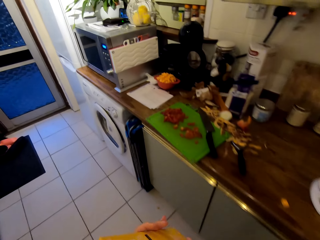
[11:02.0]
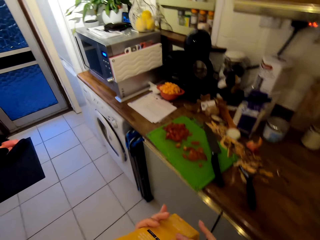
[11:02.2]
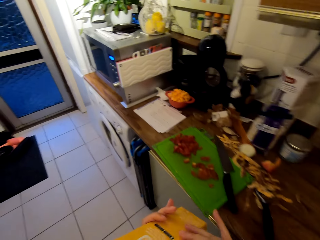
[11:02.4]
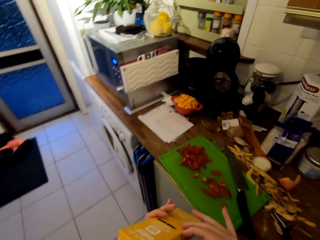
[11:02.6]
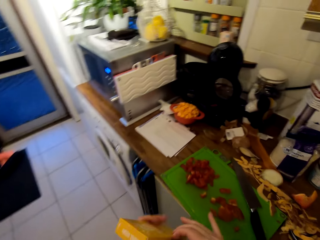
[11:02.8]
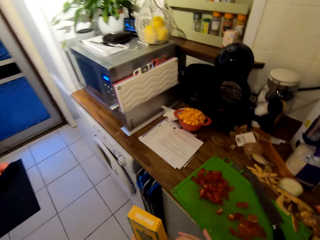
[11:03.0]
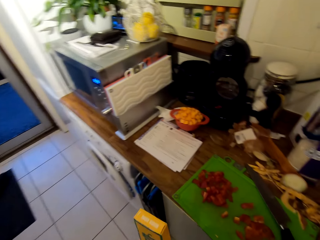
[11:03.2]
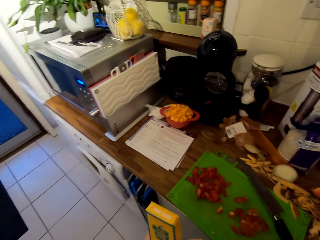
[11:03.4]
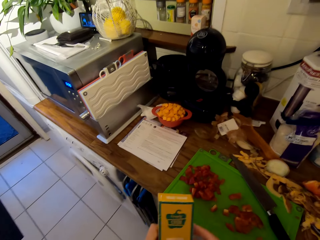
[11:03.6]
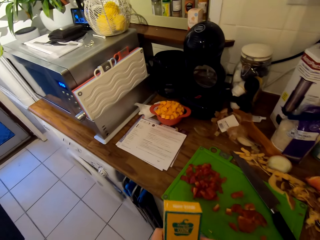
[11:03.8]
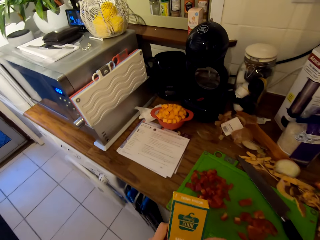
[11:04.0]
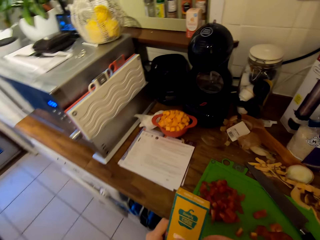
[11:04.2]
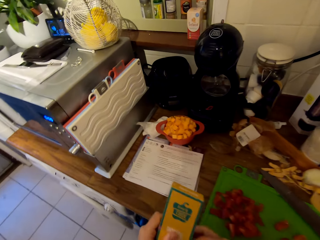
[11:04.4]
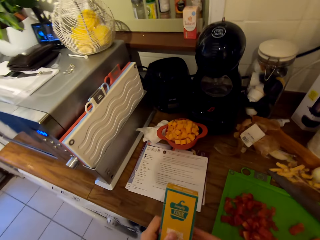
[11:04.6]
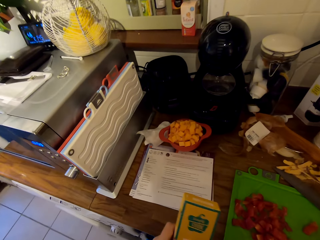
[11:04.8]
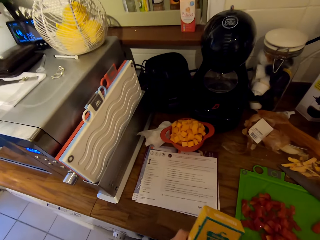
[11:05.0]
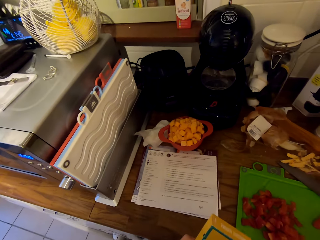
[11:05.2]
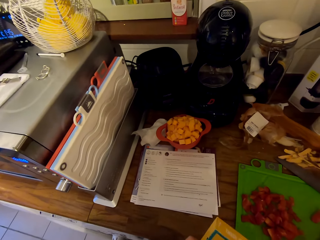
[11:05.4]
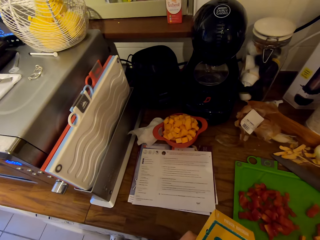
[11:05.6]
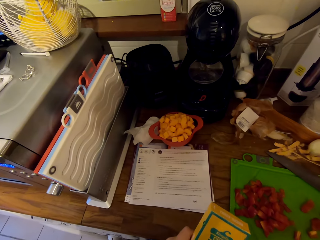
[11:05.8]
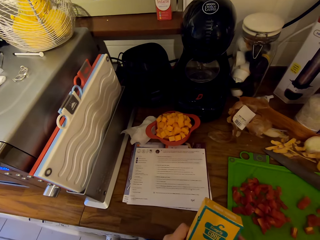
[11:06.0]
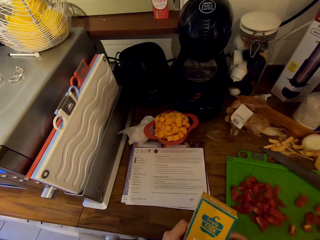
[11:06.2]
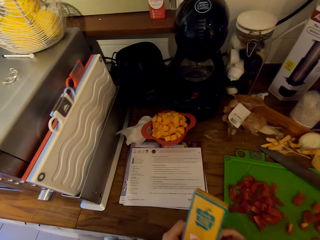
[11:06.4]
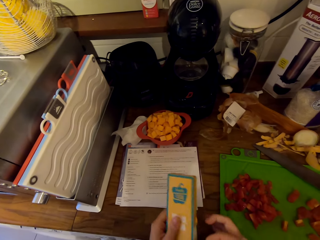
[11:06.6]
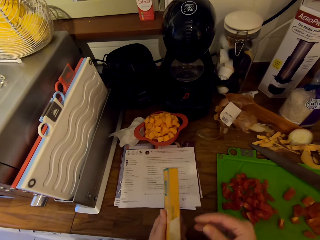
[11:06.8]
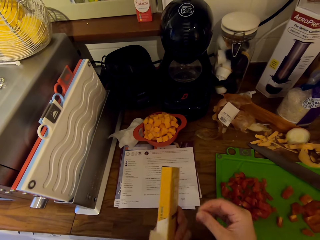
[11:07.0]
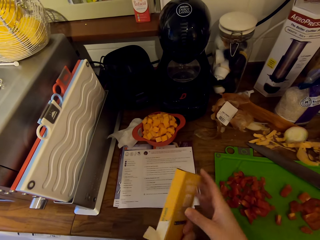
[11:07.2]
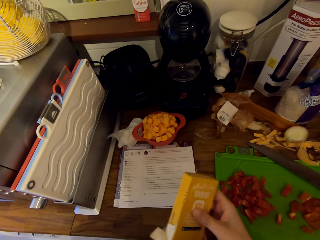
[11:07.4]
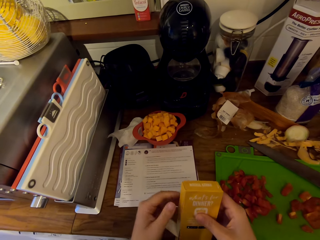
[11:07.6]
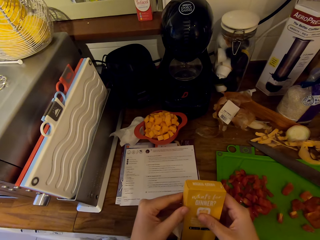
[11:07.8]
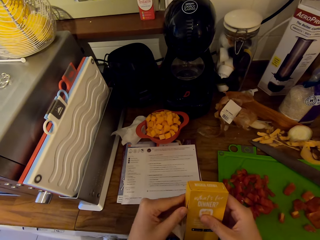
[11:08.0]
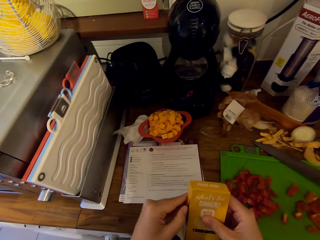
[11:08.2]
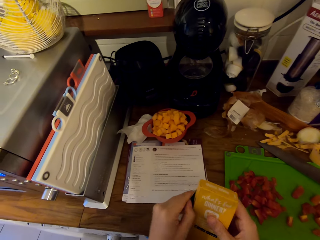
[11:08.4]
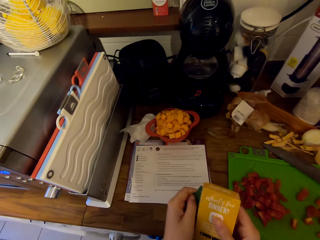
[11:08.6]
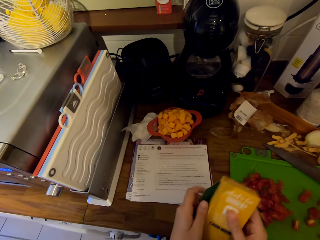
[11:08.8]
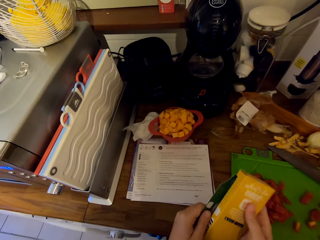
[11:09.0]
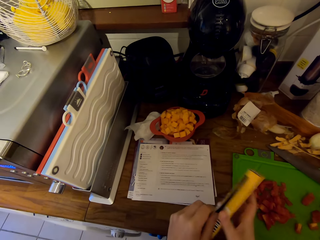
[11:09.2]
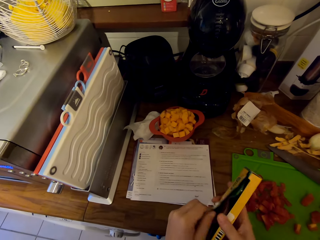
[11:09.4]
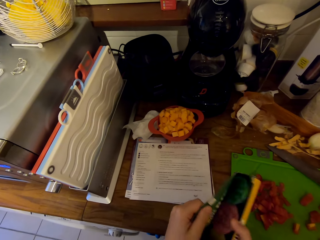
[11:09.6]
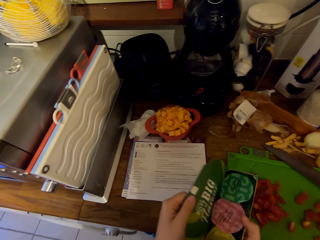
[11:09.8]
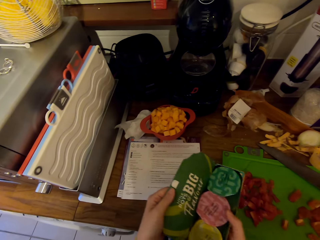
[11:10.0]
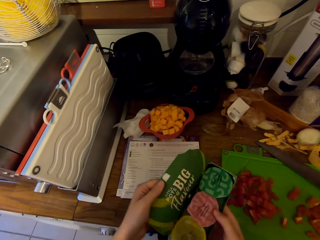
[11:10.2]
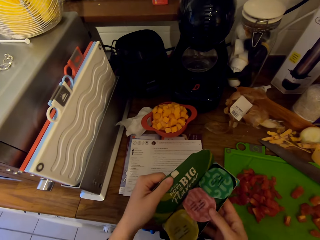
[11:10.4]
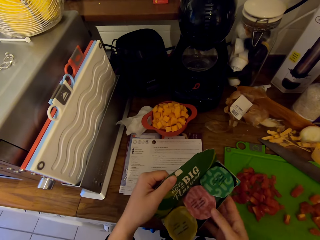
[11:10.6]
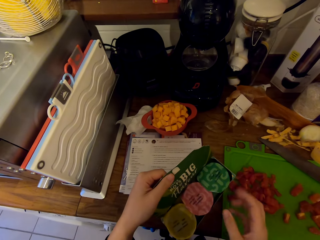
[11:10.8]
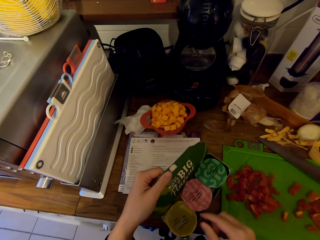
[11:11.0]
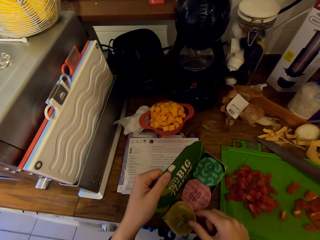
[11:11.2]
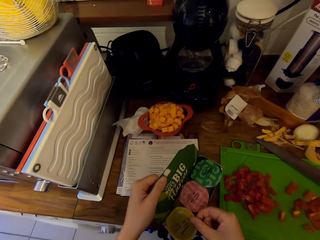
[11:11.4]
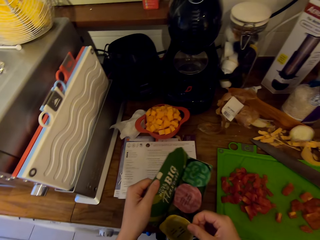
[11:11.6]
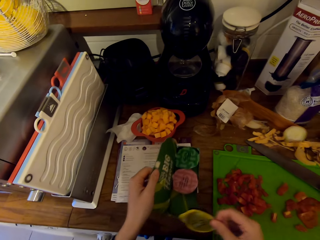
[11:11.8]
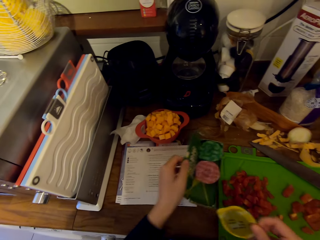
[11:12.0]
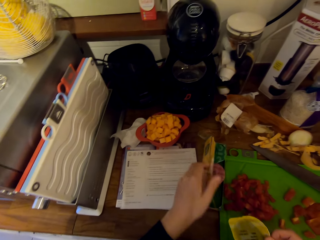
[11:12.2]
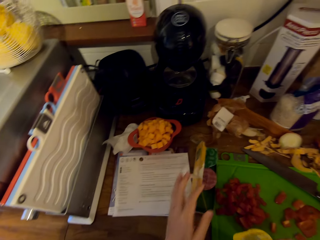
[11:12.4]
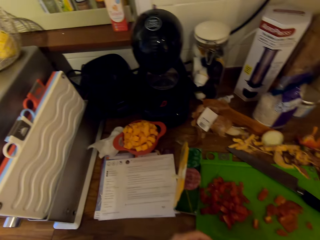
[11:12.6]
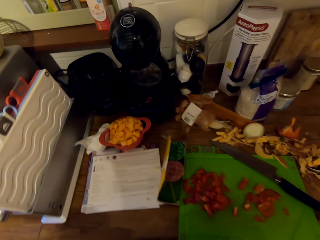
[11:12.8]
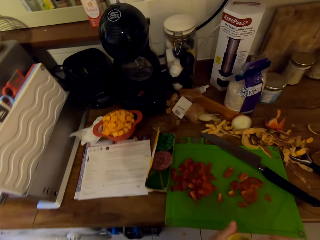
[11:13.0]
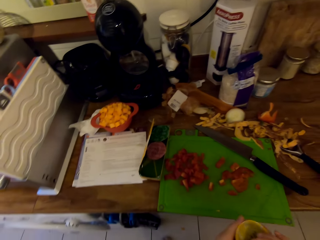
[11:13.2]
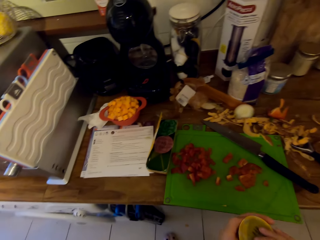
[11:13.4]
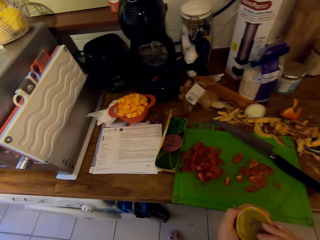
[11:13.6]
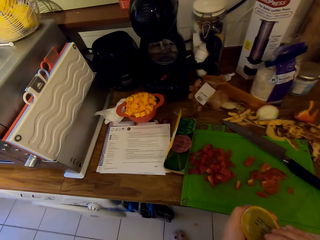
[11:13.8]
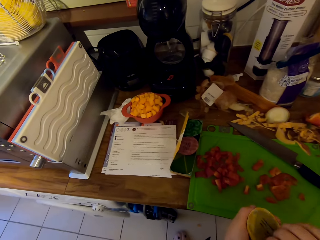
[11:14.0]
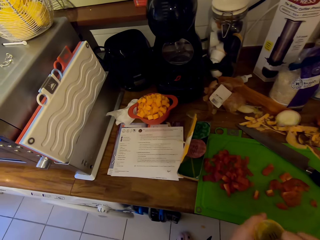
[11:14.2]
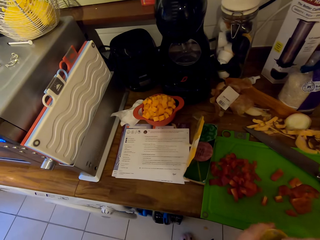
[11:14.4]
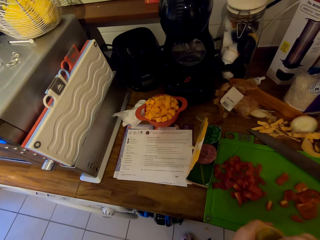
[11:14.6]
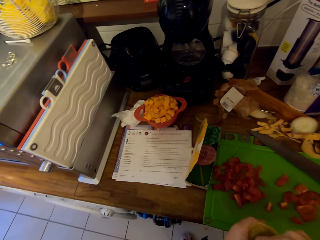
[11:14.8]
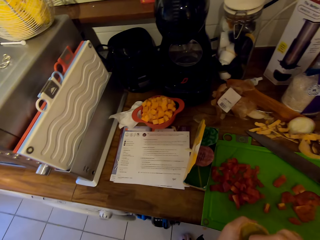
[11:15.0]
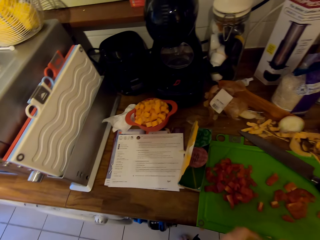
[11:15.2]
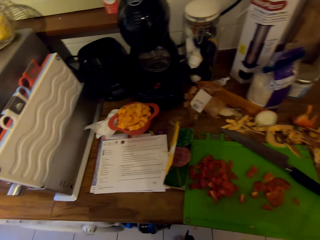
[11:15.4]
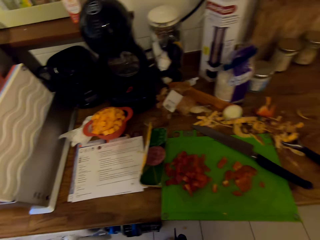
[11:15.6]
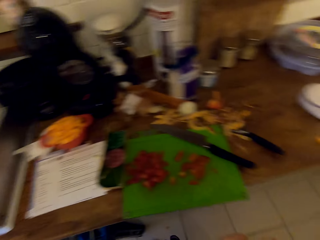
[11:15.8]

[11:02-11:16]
The camera wearer walks towards the chopping board. They open the box. They tear the box. They remove the container from the box. They place the box on the counter. They turn around the kitchen. They remove the paper from the container.

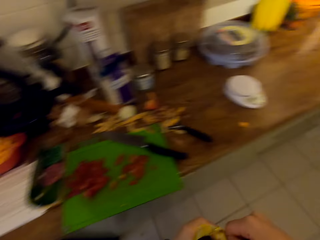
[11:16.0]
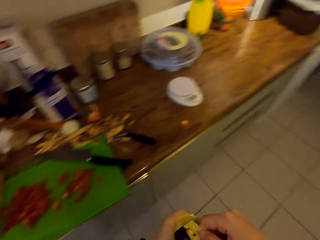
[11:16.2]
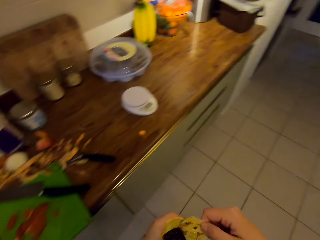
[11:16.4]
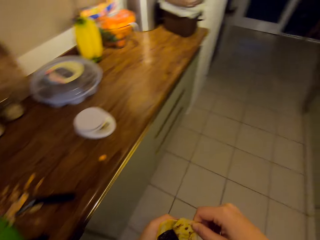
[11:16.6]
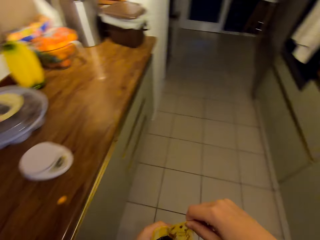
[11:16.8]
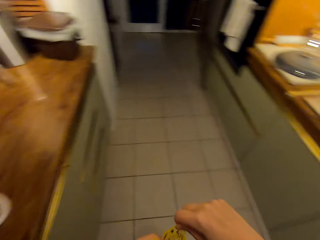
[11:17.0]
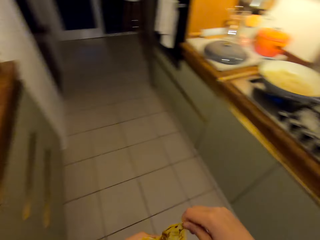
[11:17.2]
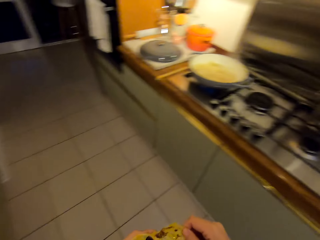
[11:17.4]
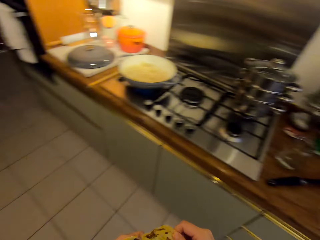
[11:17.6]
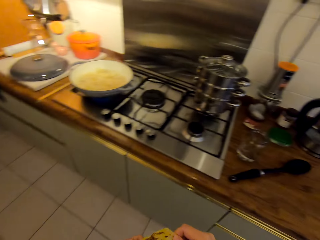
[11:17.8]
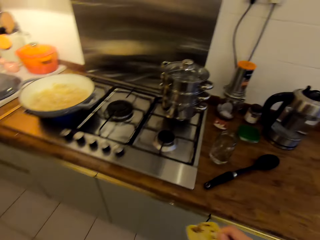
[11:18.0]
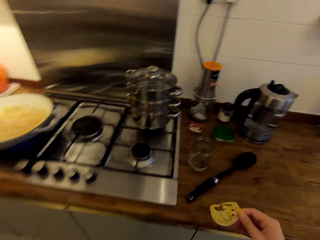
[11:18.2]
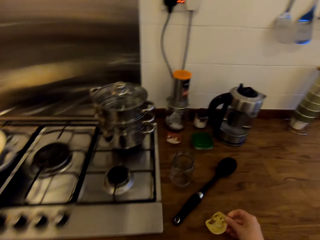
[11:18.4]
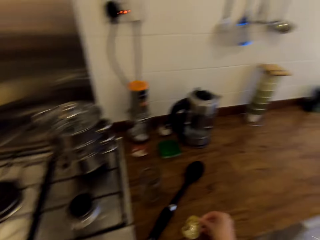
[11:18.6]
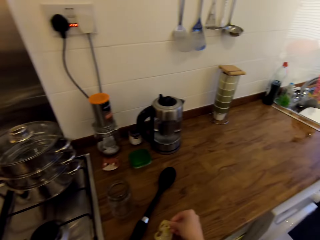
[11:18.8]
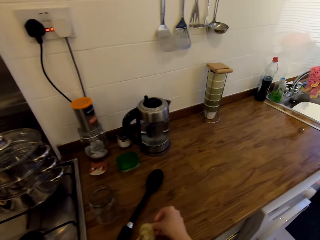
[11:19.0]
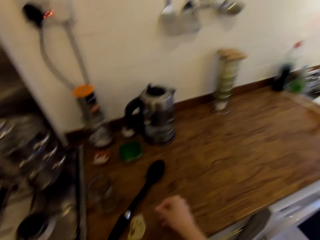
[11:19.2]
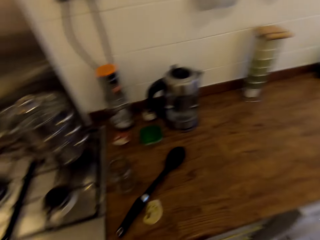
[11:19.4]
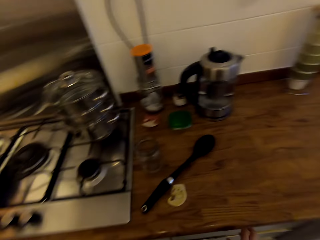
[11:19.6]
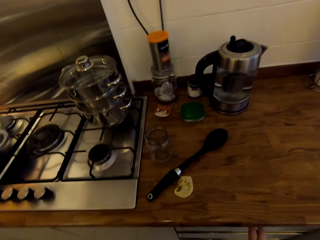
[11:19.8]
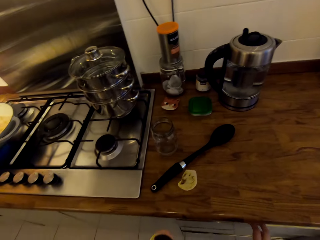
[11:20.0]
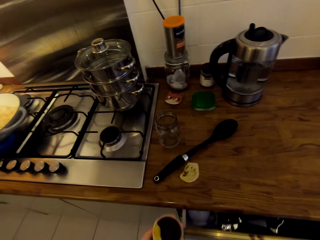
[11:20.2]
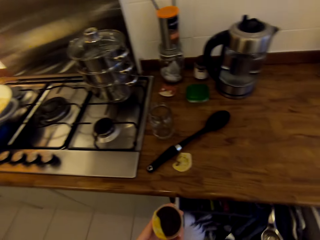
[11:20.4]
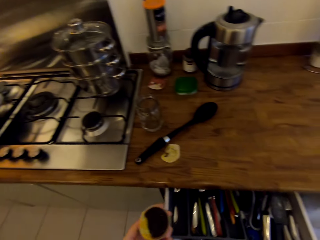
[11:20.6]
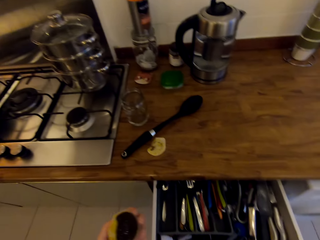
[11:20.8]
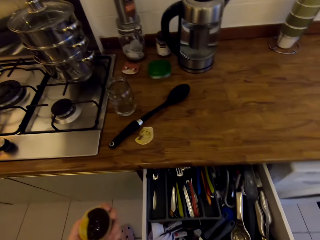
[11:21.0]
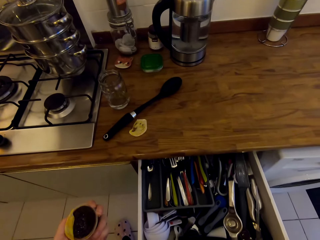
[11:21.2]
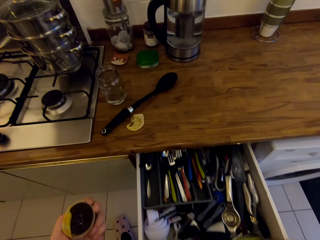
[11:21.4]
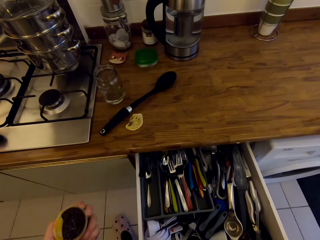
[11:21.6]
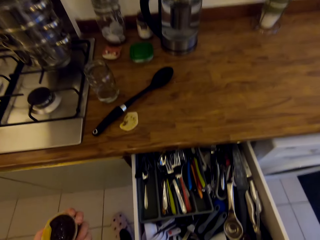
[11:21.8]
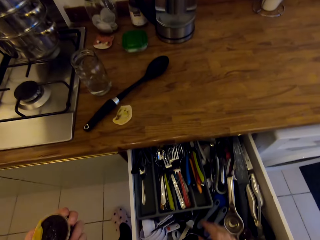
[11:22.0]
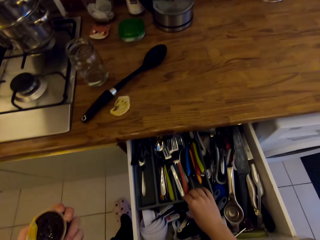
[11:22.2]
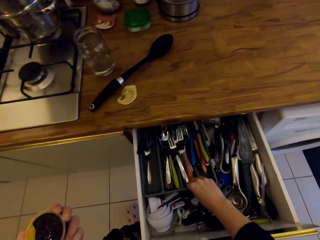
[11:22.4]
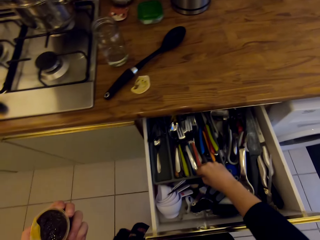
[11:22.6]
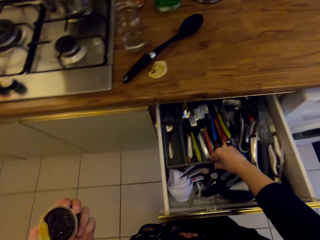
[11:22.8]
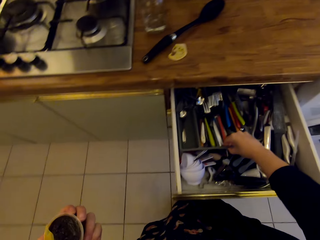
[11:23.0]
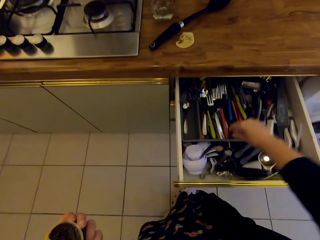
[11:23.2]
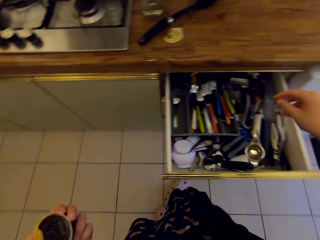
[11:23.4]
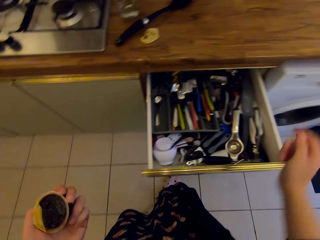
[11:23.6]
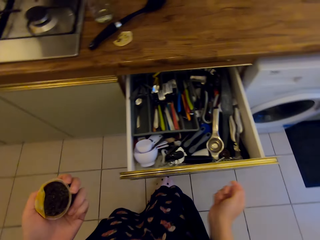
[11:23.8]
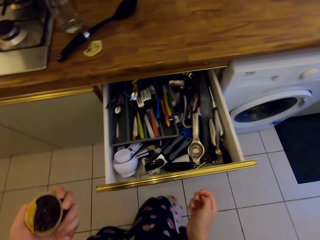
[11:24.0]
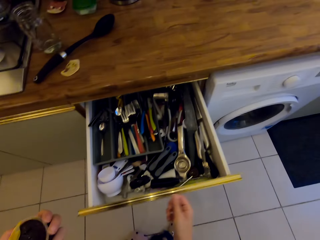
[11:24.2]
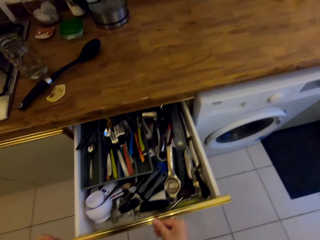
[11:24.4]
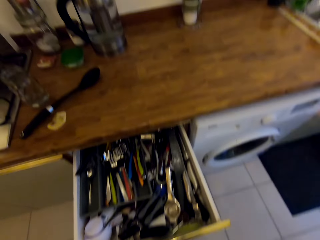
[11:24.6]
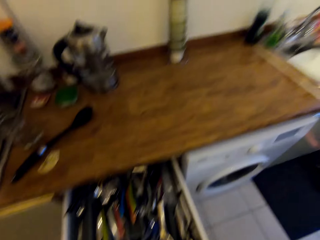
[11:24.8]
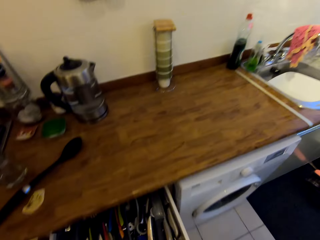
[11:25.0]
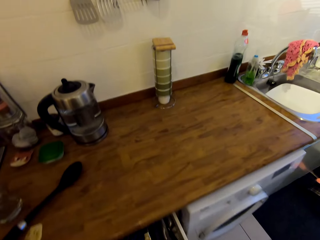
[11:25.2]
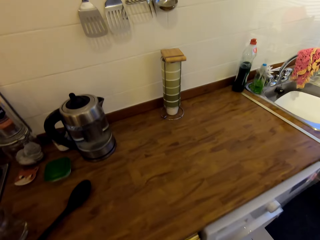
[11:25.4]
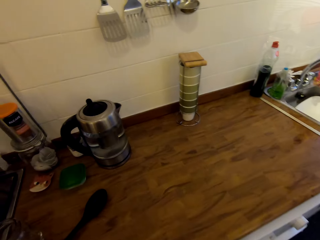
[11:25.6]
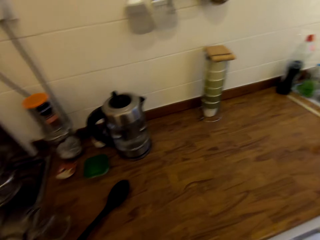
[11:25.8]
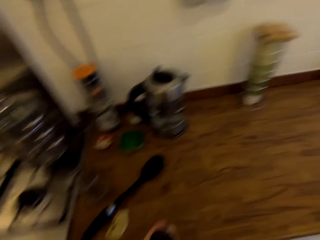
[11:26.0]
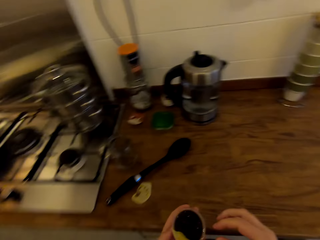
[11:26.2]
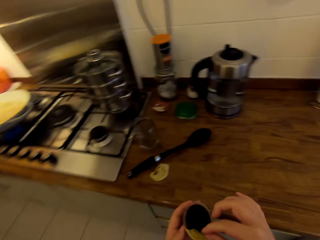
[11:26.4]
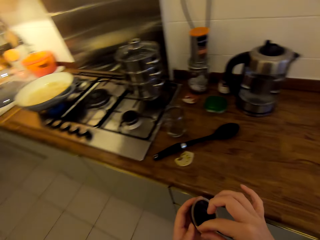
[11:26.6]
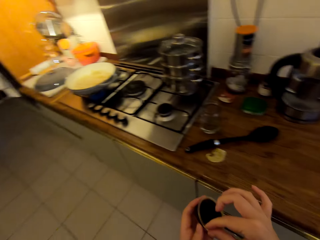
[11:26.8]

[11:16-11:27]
The camera wearer turns towards the cooker. They remove a seal paper from the food color and place the seal paper on the counter. They open the drawer. They remove the clip from the drawer. They close the drawer. They remove the paper from the container.
